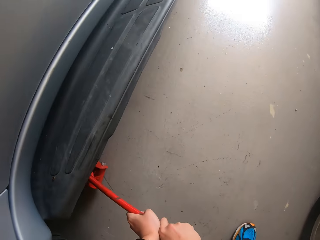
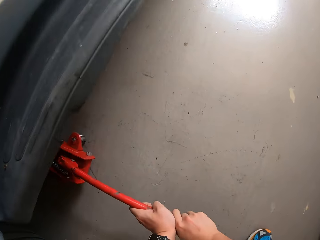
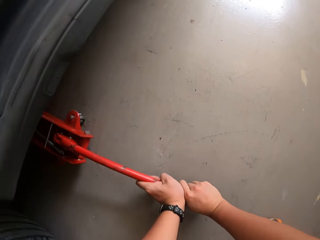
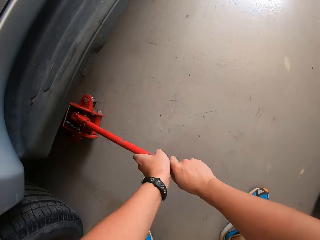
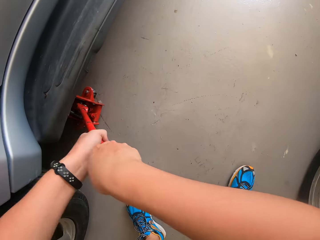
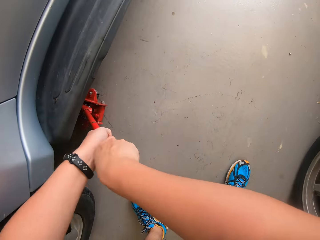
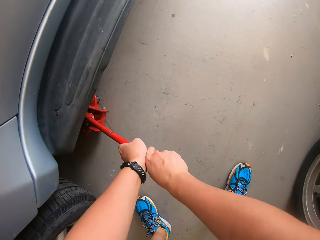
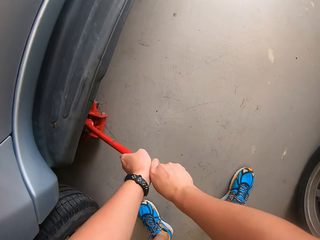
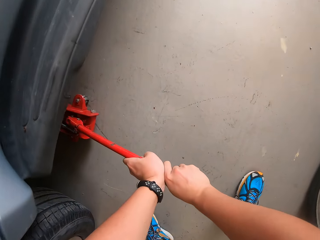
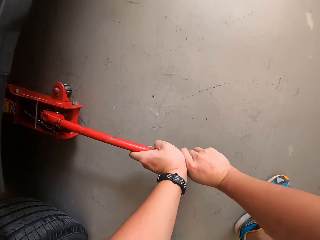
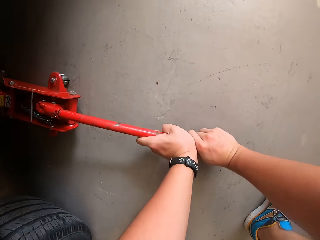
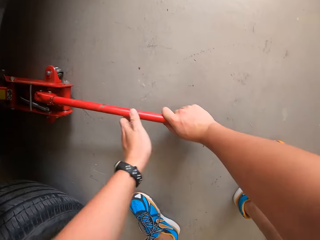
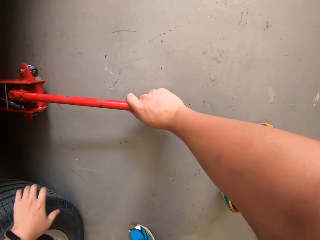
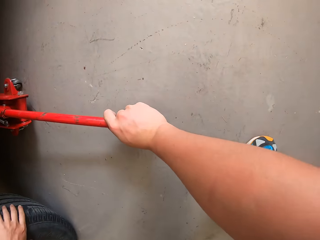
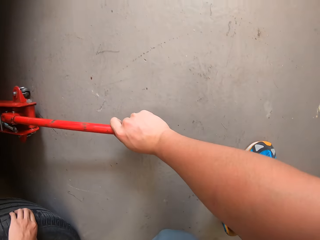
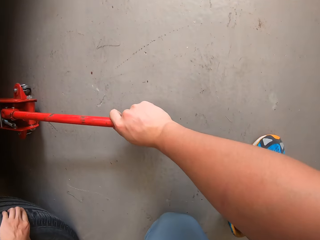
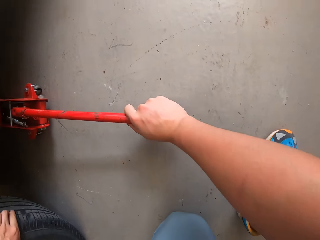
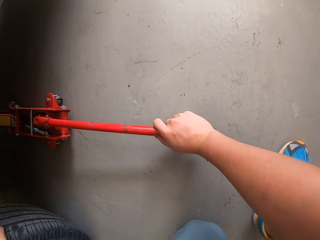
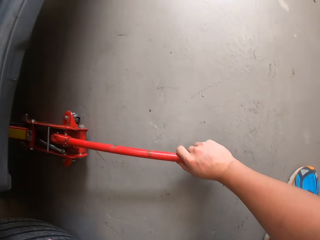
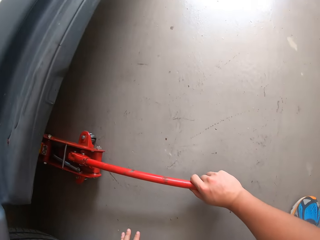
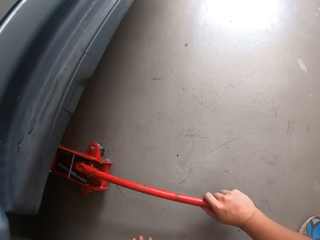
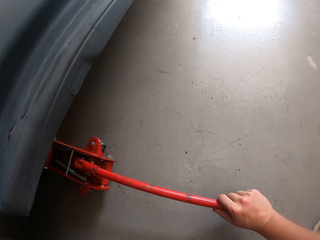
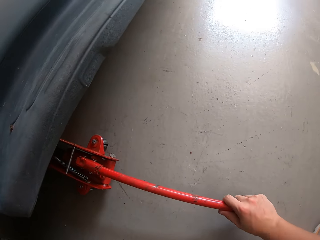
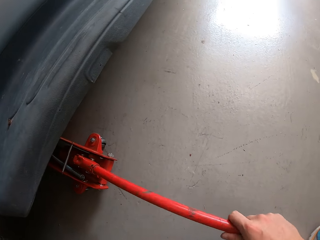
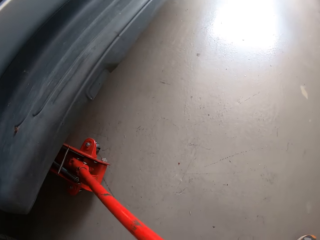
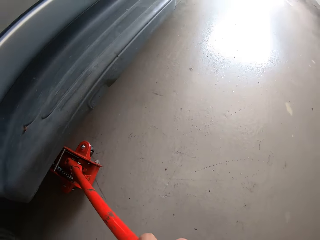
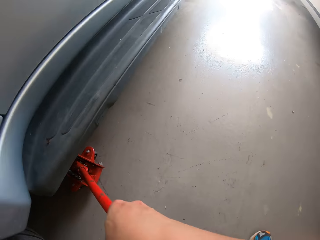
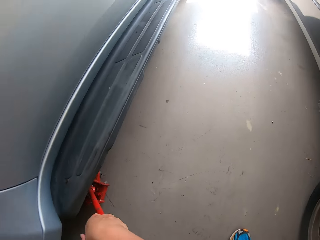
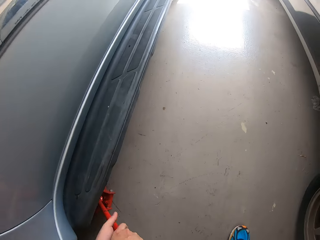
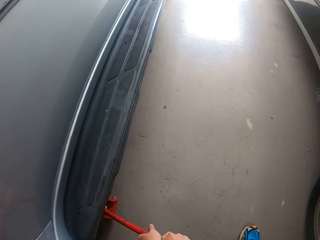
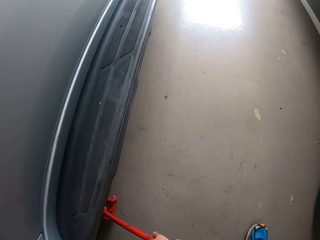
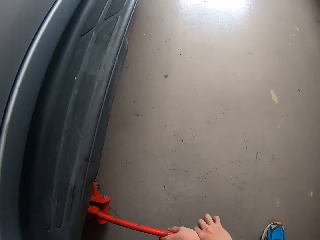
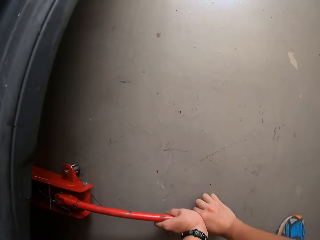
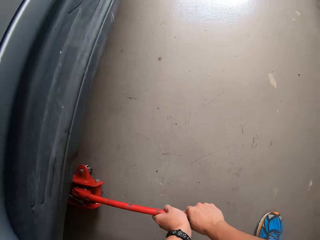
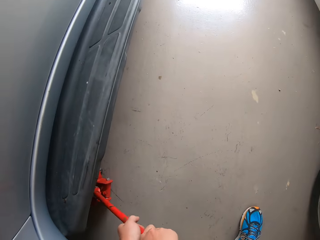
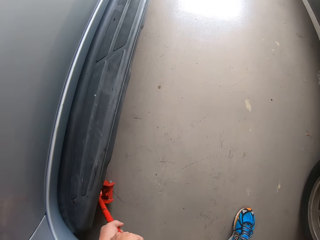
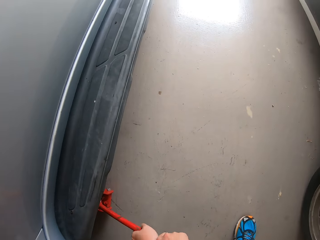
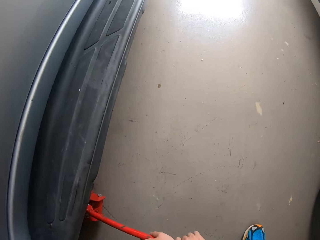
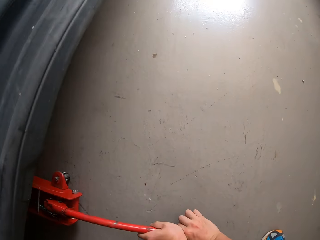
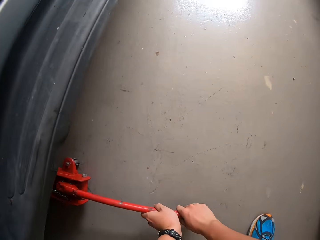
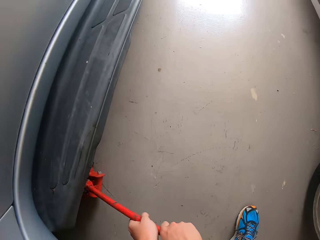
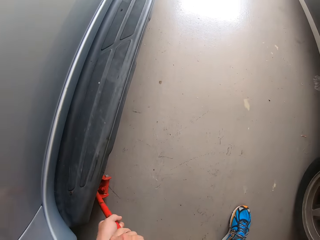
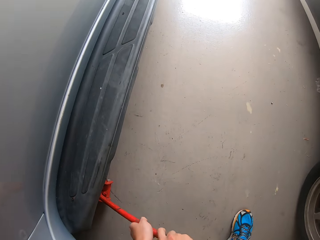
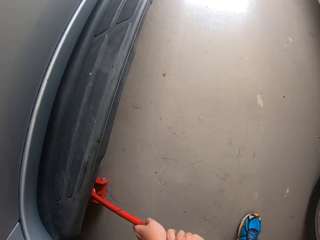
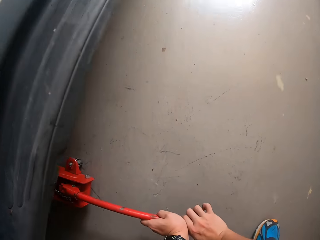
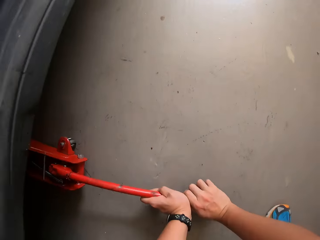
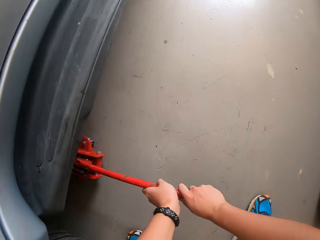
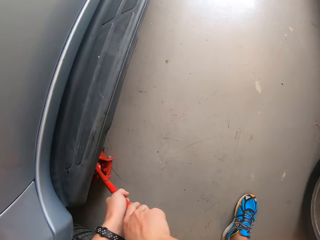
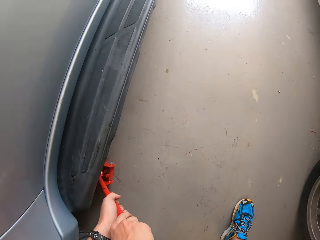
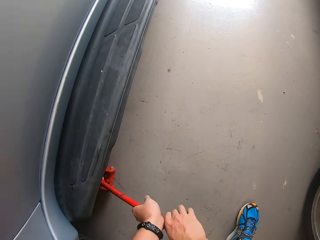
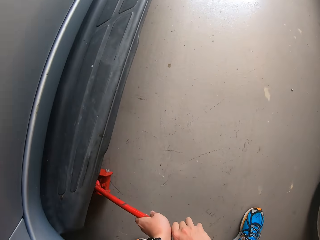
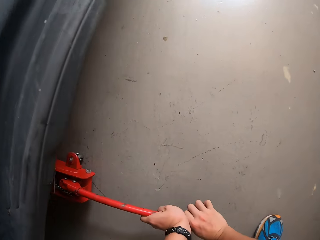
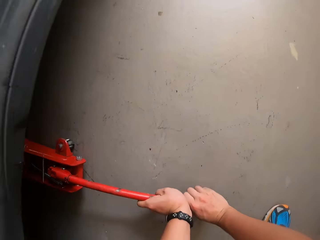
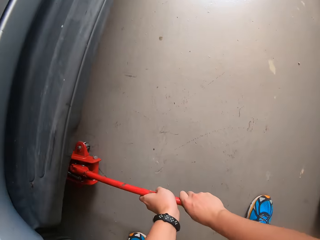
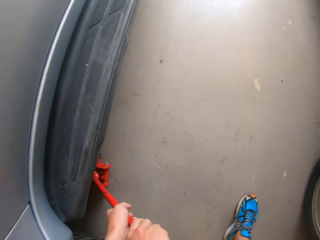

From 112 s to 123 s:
The camera wearer turns the wheel.

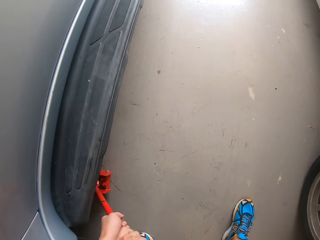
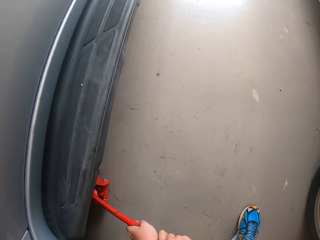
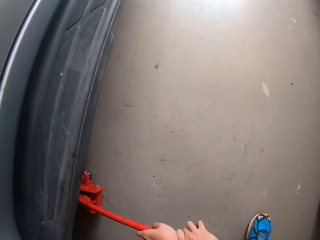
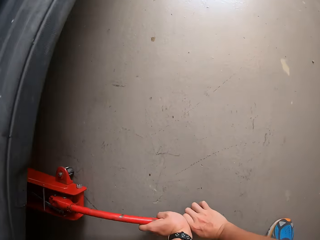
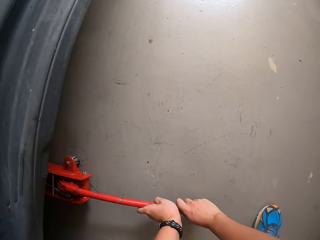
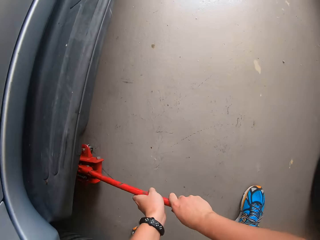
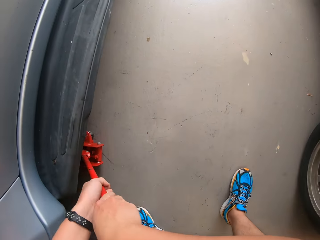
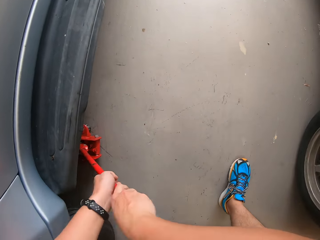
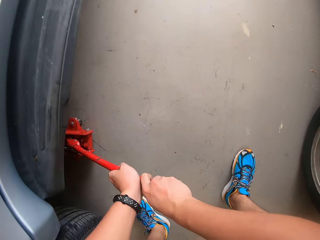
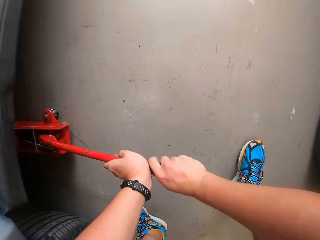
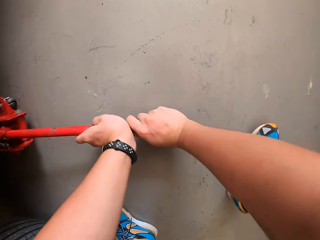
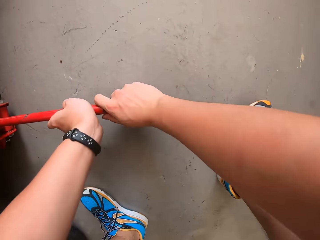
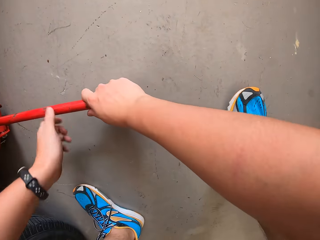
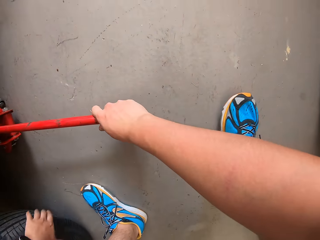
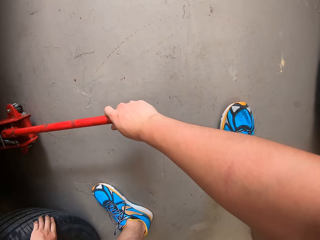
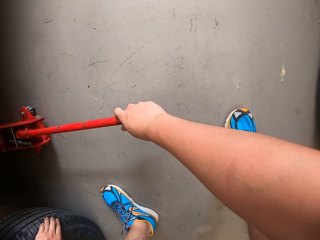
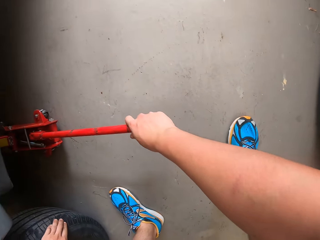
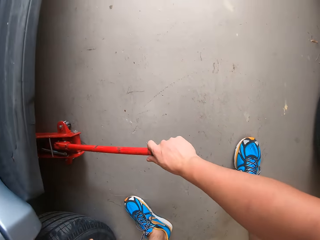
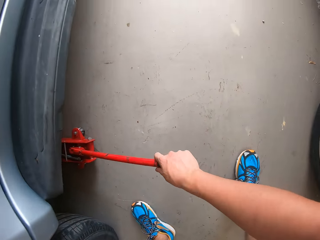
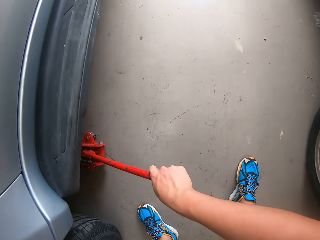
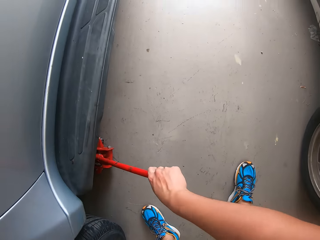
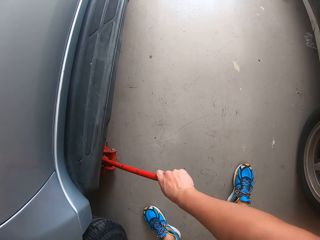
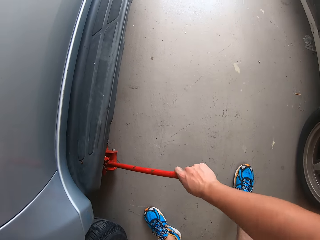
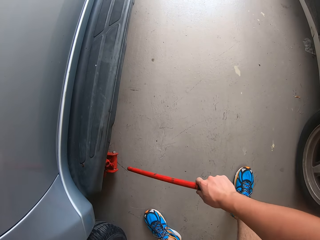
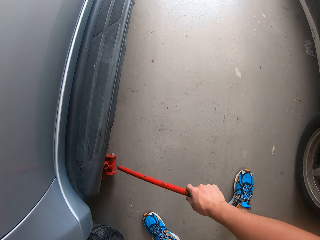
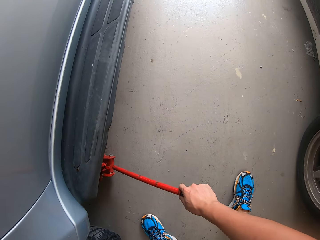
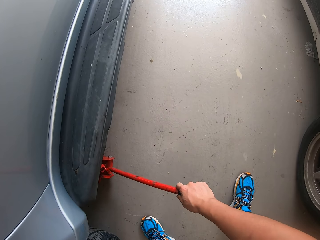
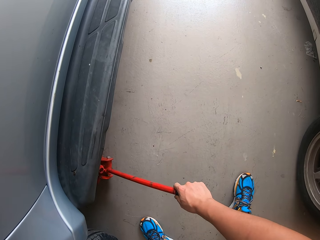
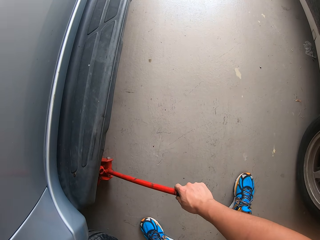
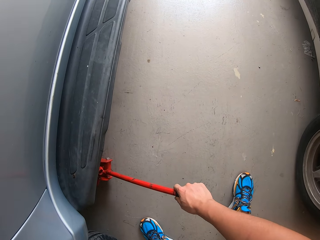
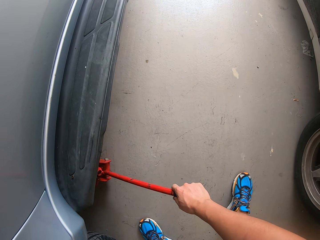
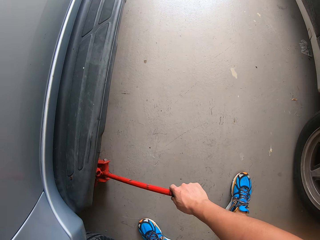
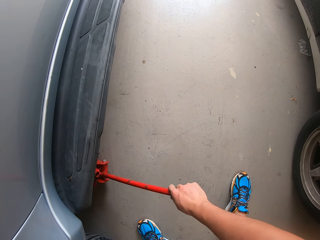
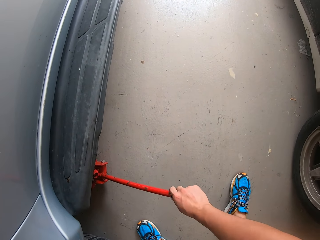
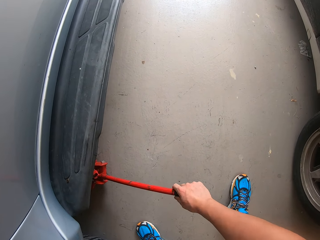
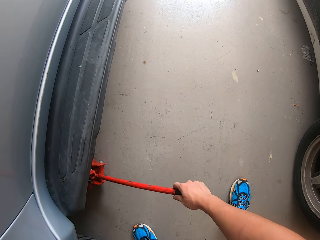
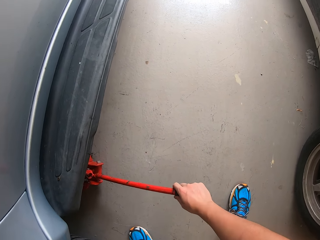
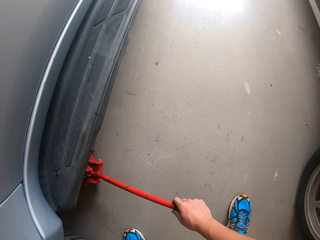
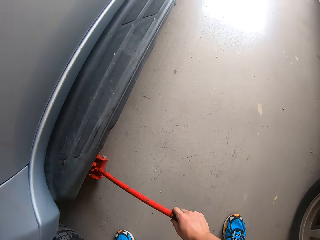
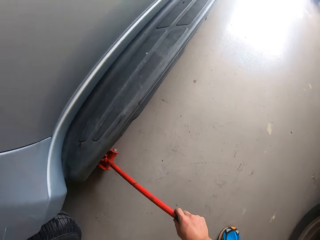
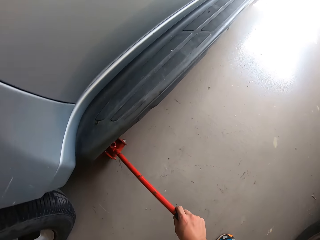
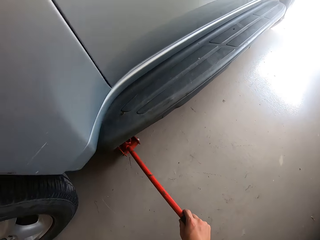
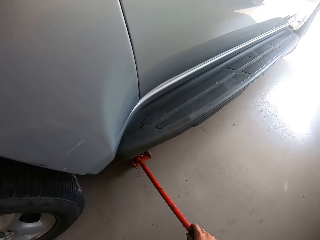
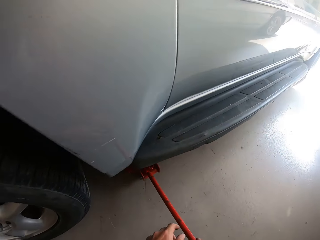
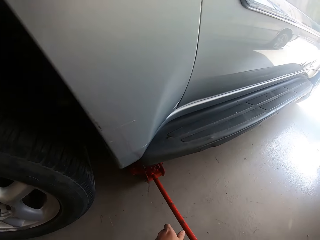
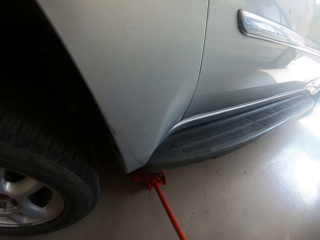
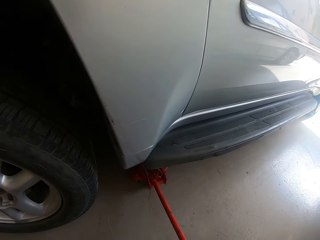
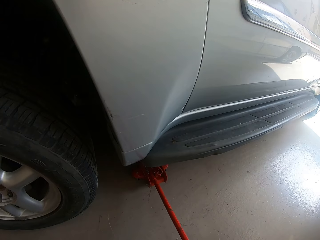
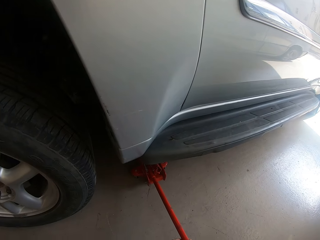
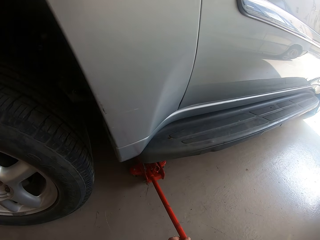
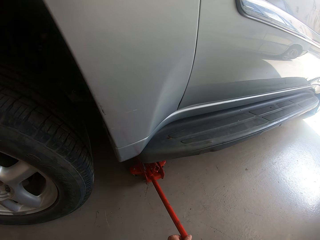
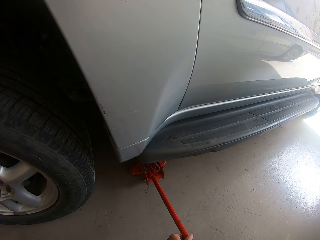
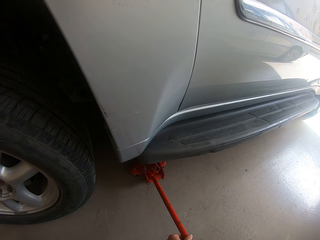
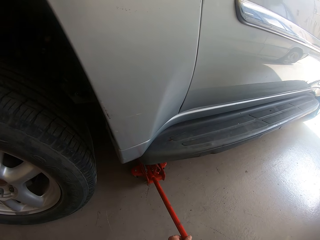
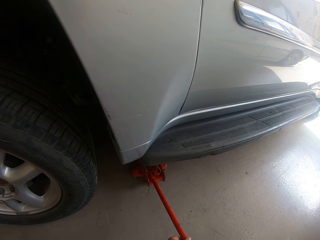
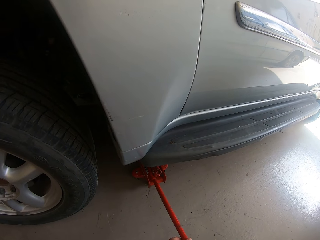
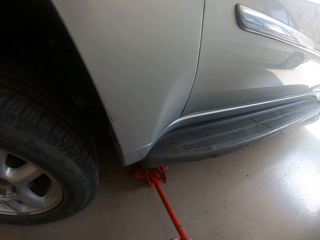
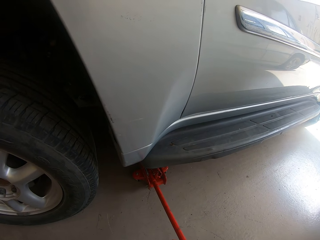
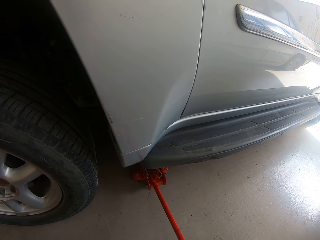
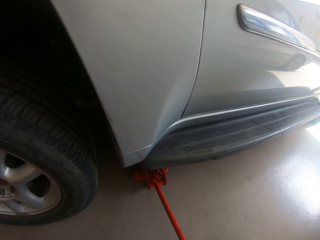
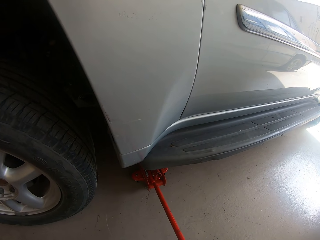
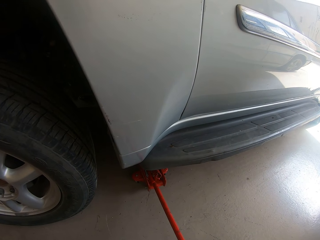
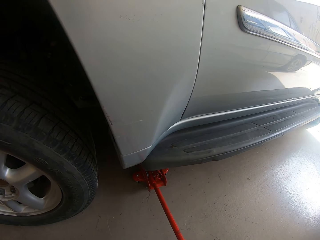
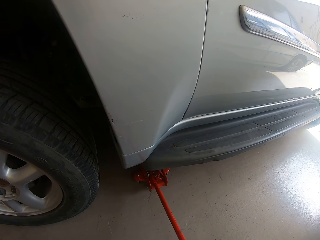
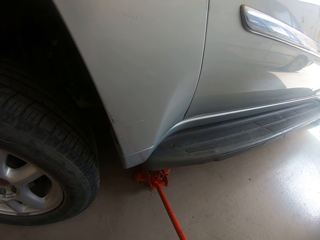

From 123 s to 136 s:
The camera wearer touches the wheel. They remove a metal rod and put back the metal rod. They look at the wheel. They fix the car jack stick to the carjack.
